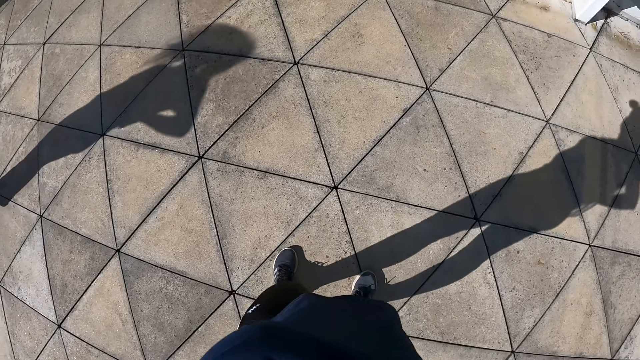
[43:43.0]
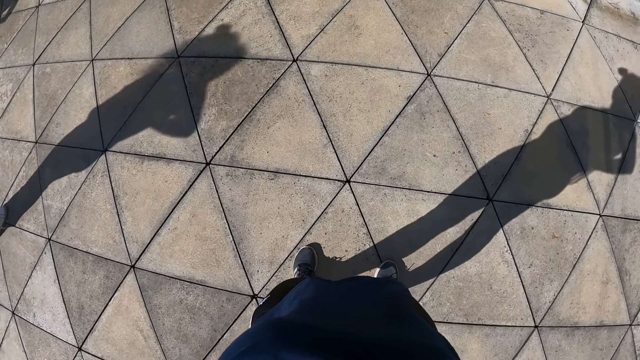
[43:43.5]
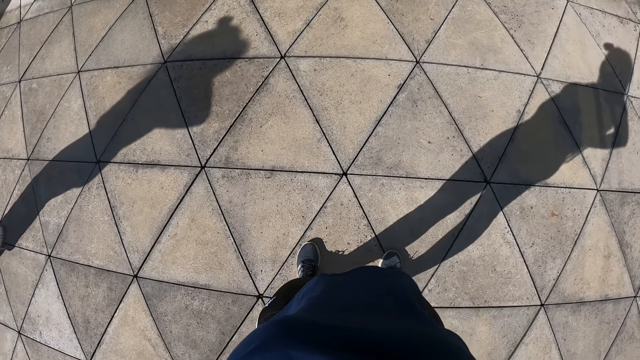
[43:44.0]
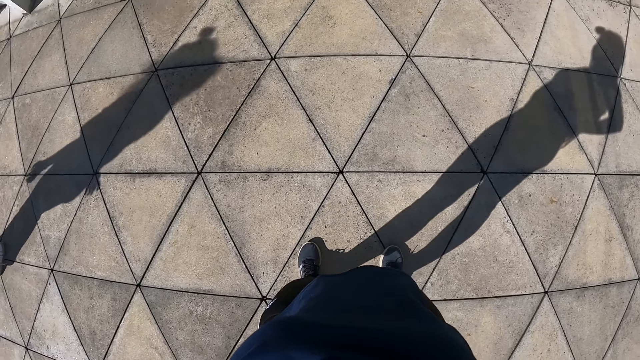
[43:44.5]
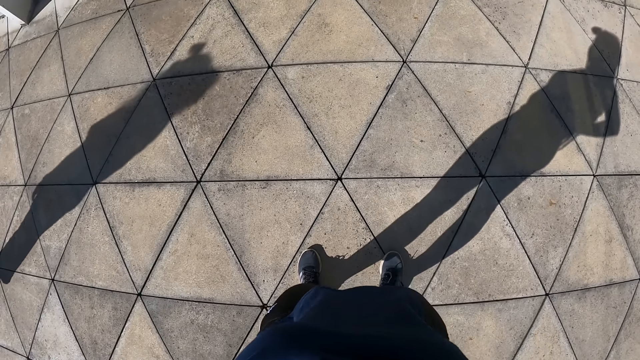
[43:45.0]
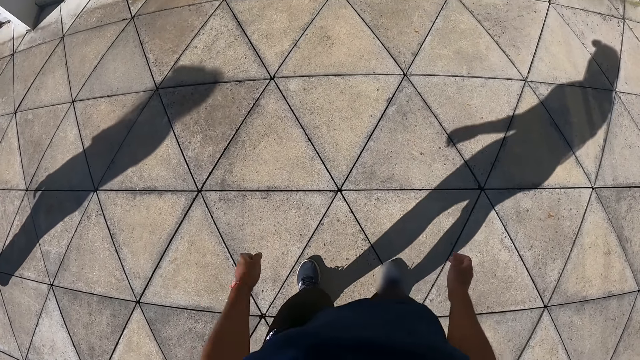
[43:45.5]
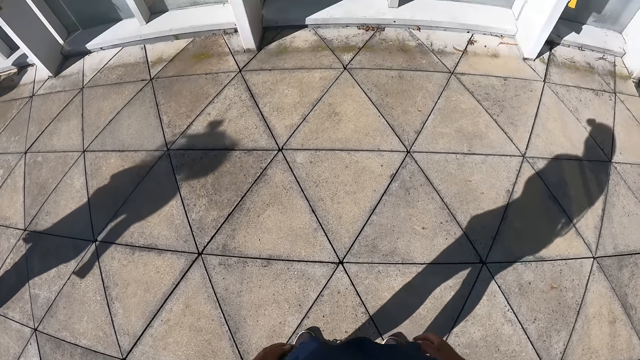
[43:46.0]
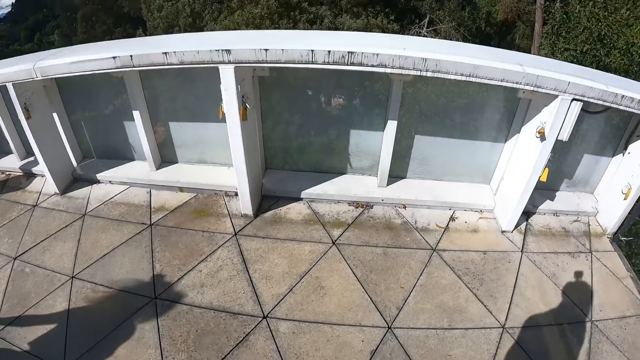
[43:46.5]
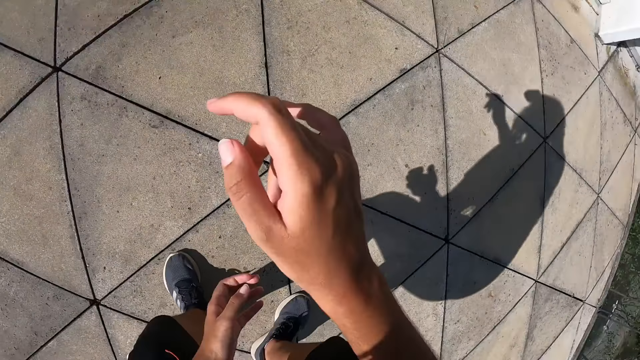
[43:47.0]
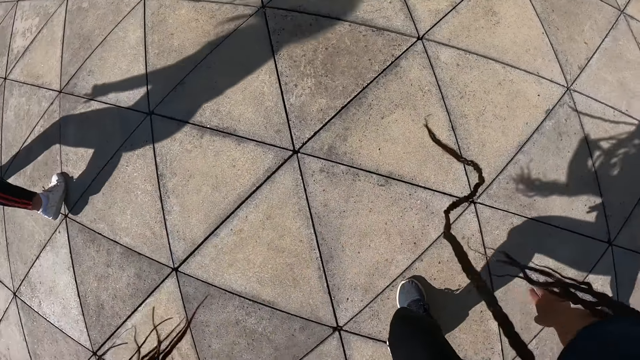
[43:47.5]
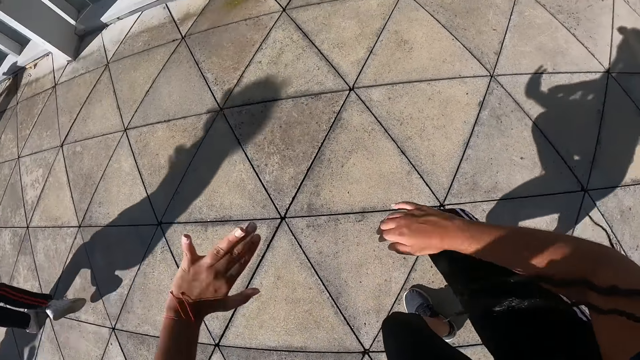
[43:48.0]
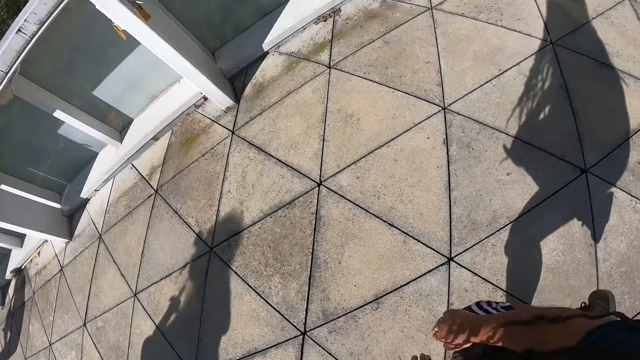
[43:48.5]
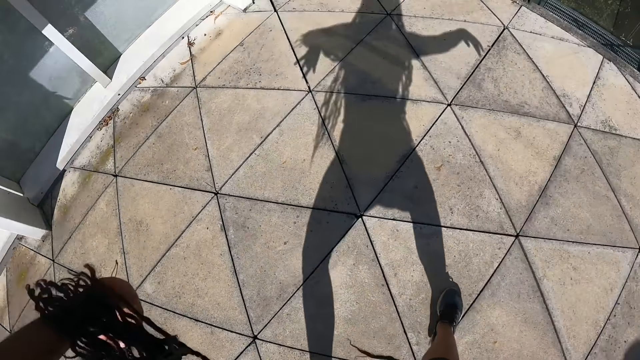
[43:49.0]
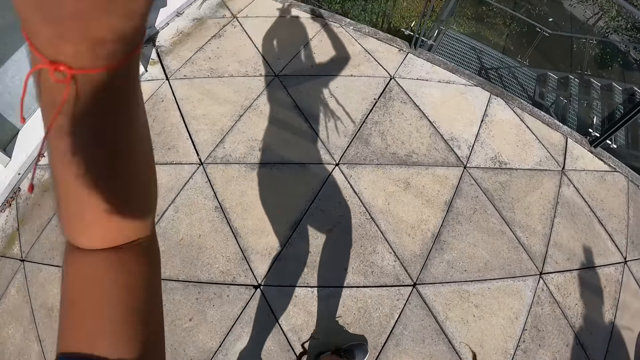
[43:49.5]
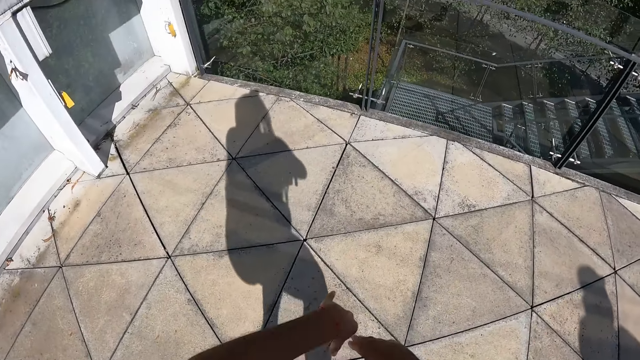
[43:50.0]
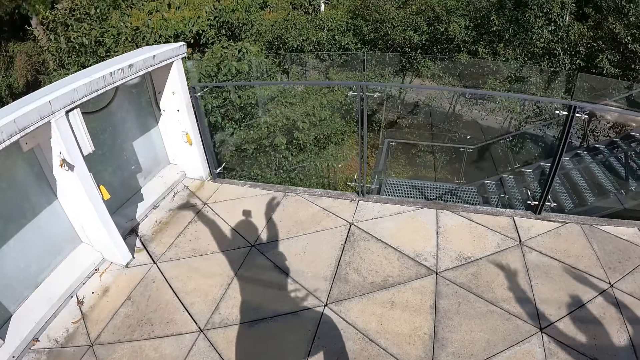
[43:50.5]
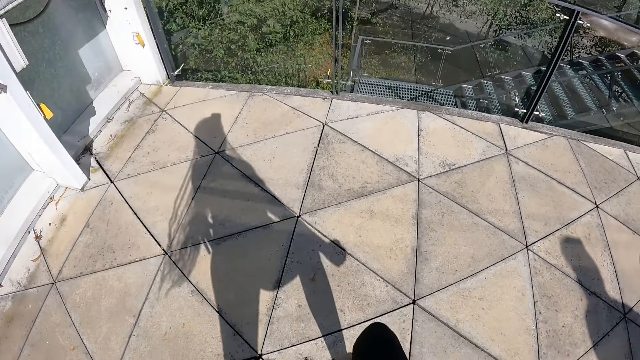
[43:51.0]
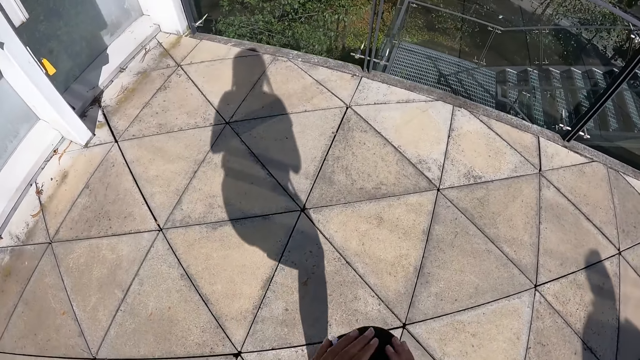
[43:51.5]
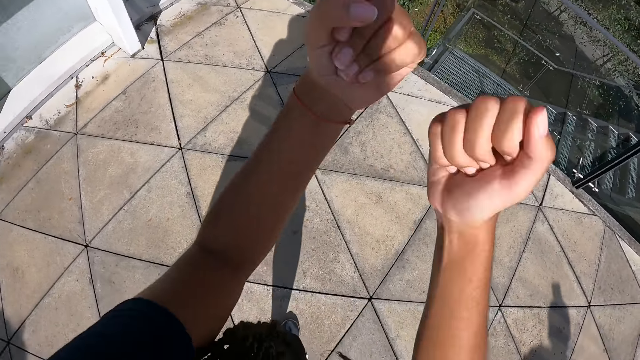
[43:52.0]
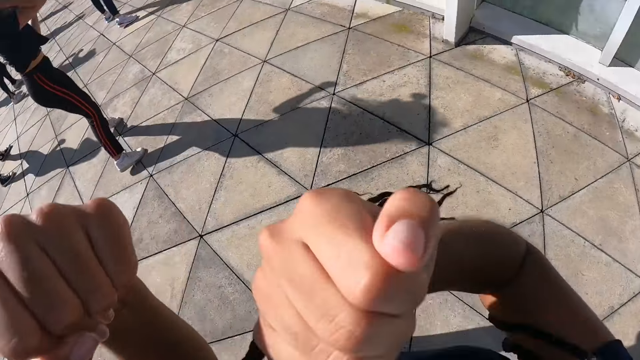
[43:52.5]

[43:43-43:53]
The camera wearer dances on the balcony with the group of people.

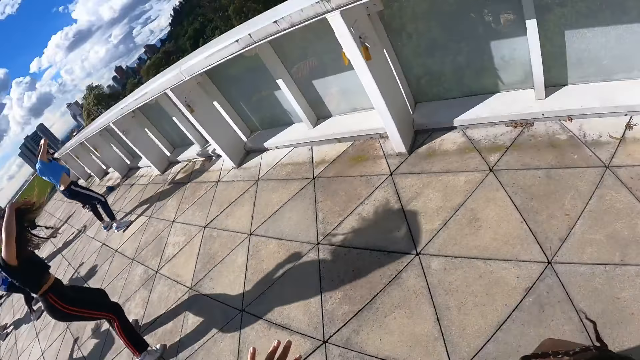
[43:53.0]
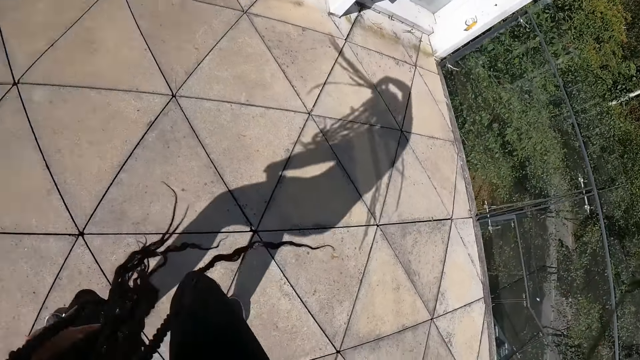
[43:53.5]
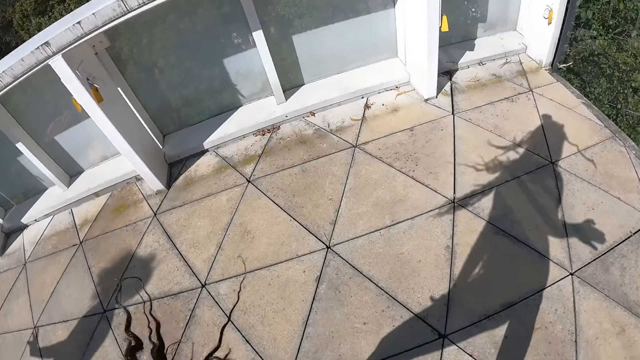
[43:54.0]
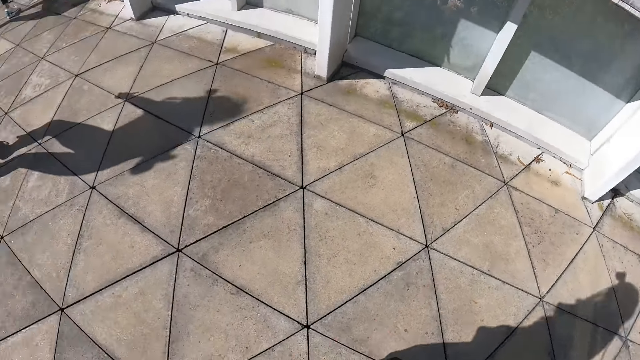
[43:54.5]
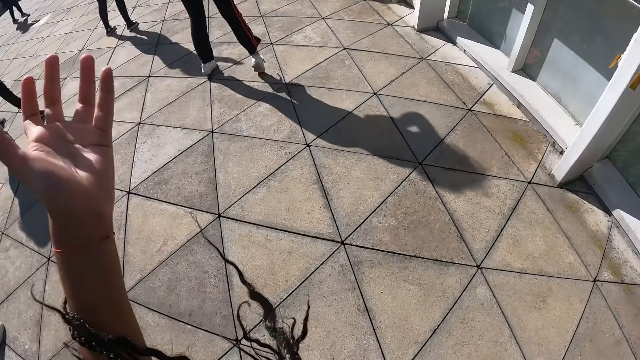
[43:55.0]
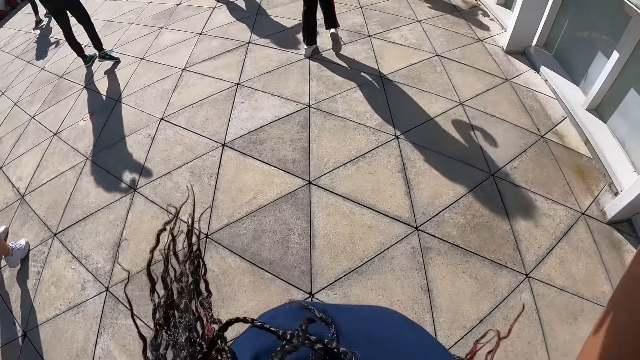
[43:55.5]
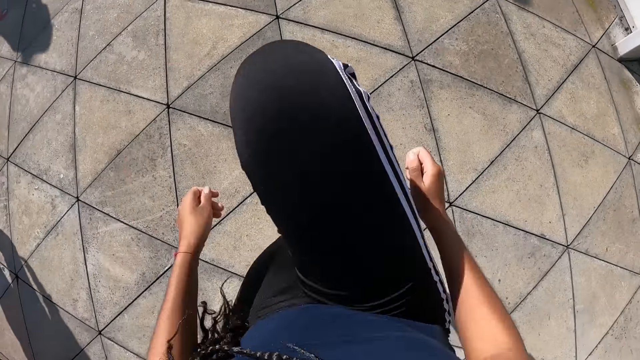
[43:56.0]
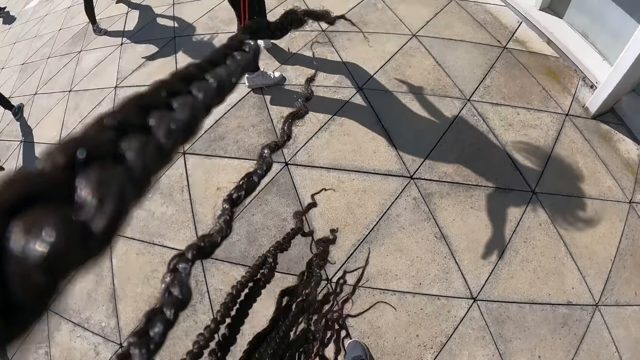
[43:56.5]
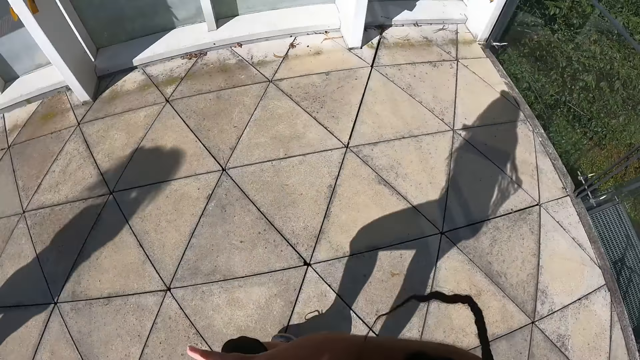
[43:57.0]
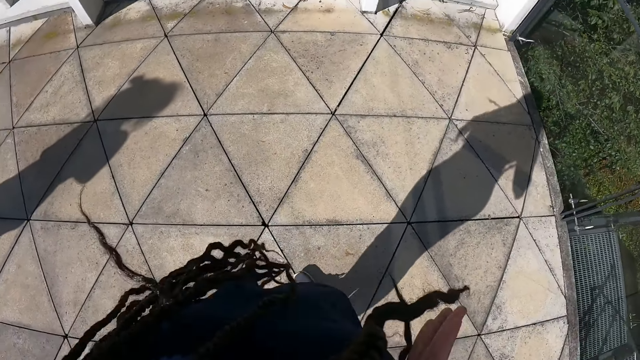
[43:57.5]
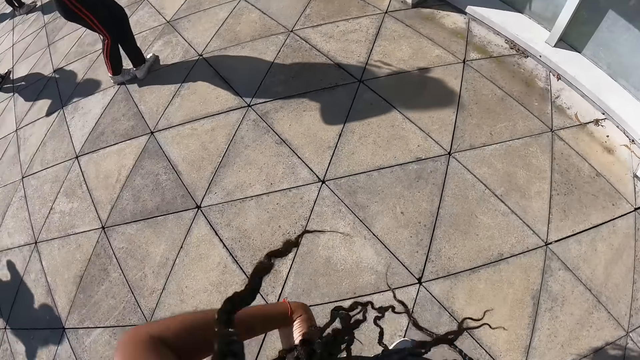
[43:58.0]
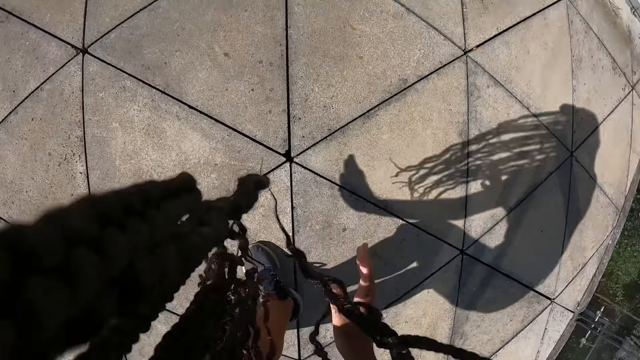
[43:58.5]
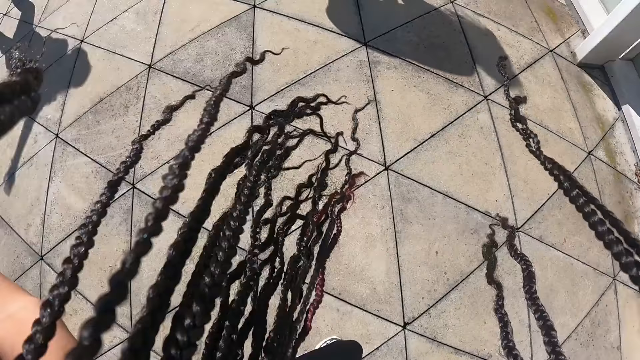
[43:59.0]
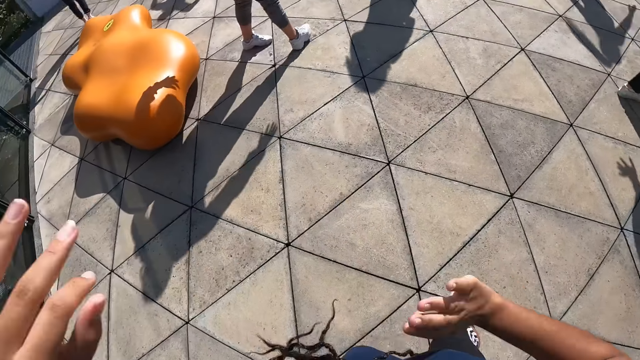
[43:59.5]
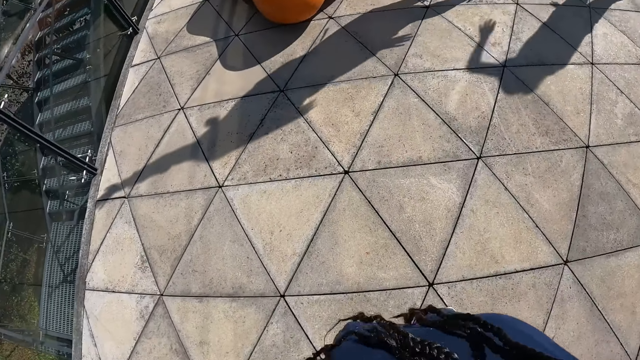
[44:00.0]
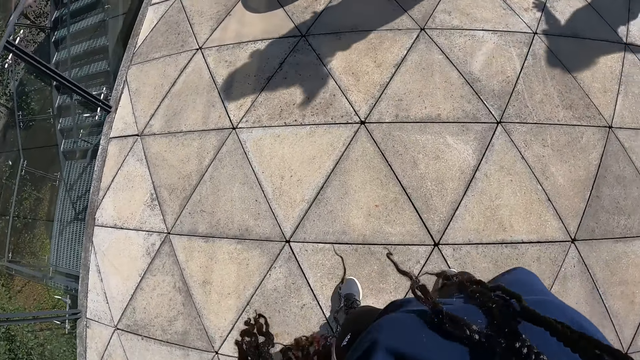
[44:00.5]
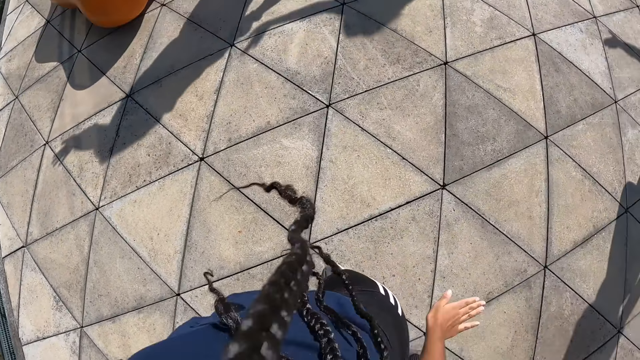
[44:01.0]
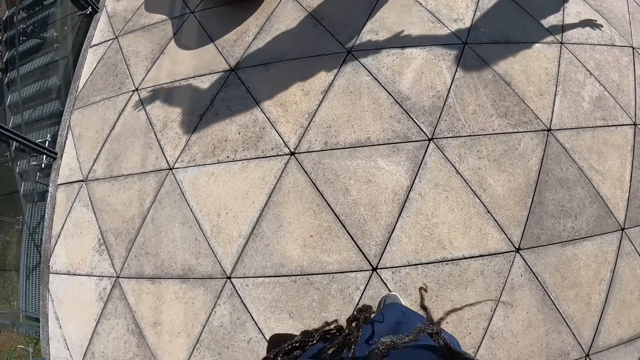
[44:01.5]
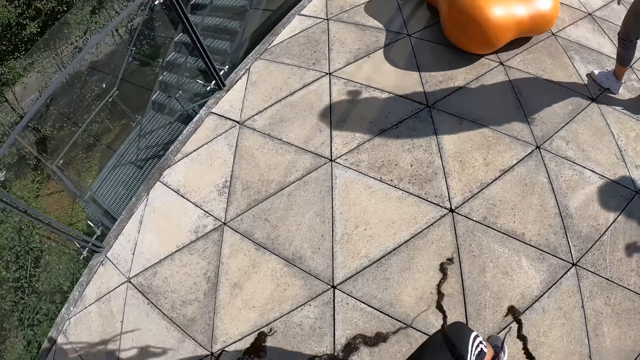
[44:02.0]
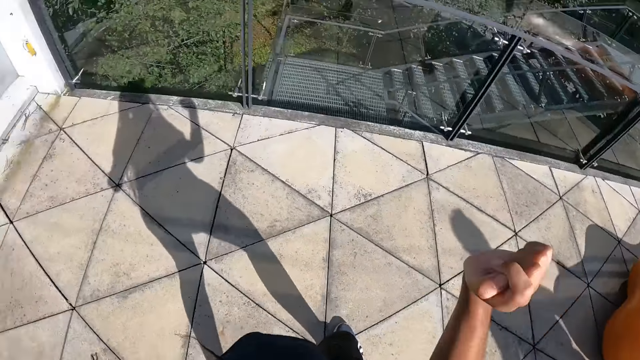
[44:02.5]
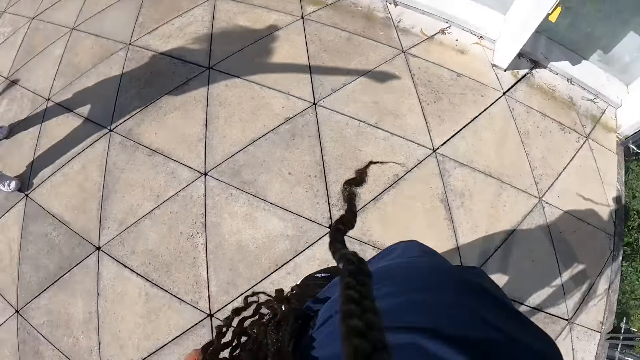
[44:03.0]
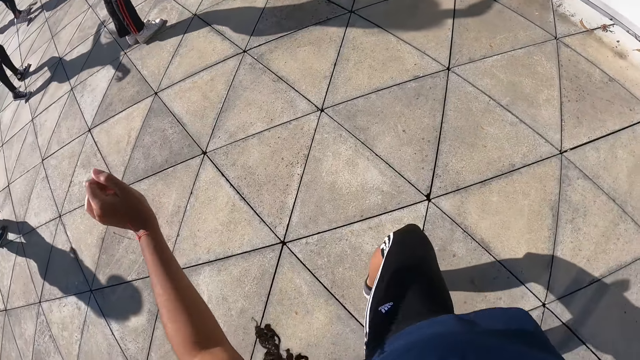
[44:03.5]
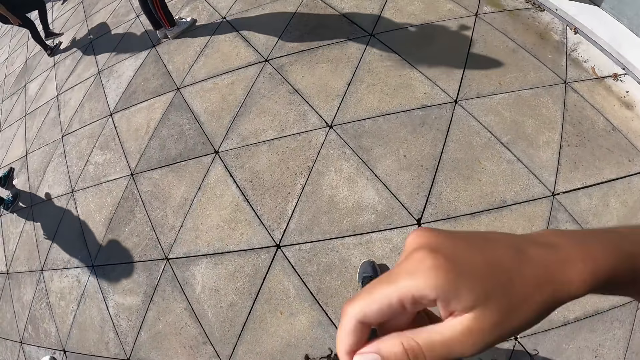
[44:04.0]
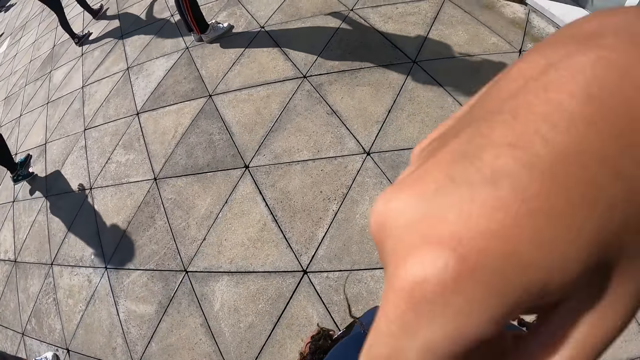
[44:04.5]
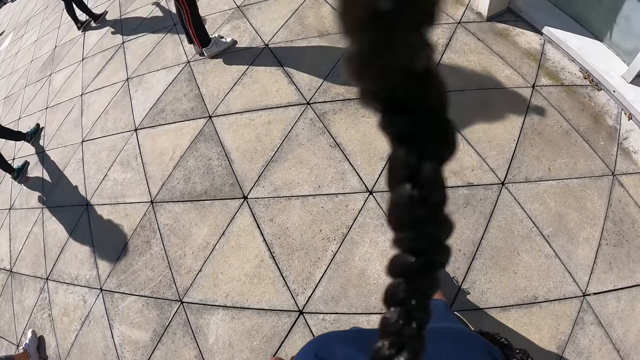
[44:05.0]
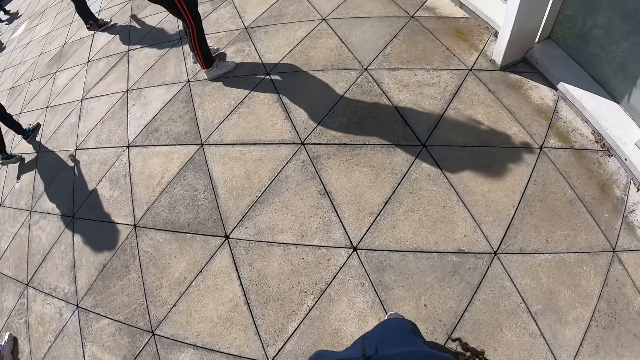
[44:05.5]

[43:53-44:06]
The camera wearer turns round. They dance. They turn round.
